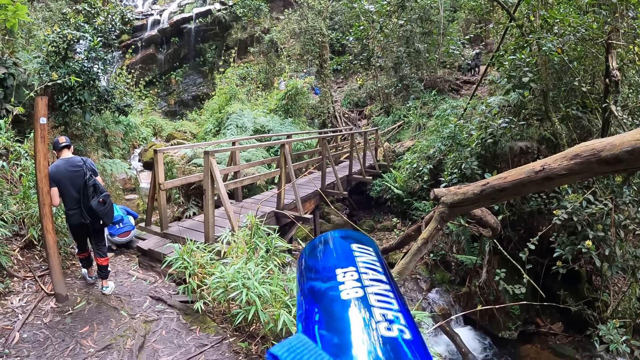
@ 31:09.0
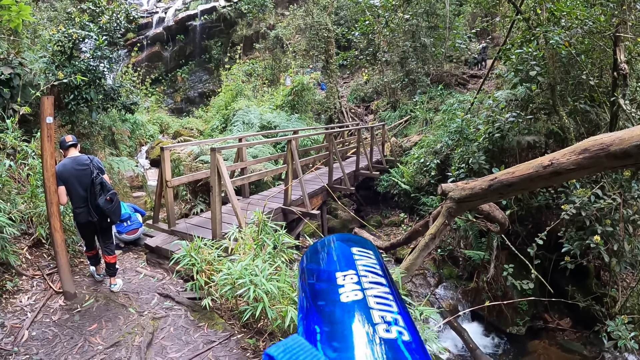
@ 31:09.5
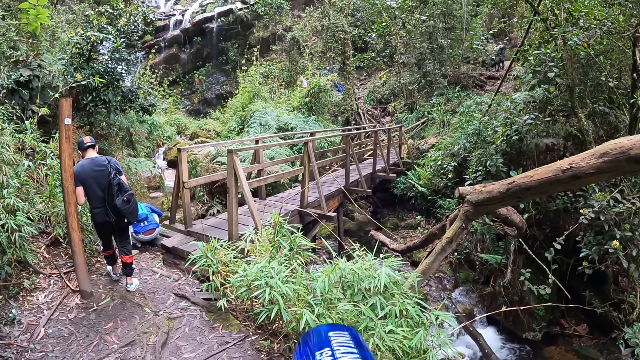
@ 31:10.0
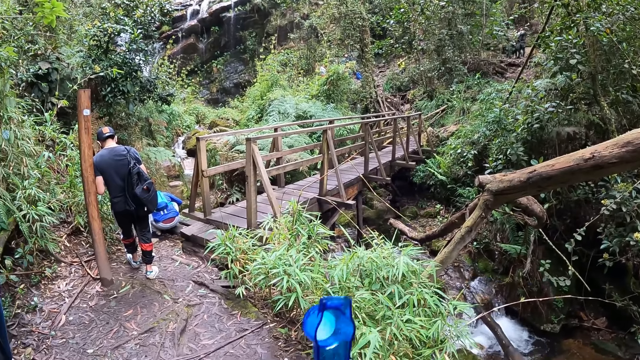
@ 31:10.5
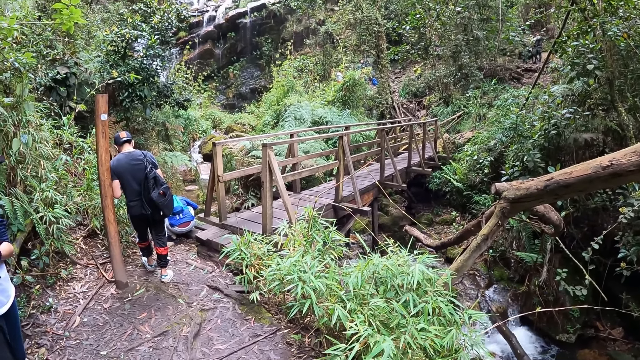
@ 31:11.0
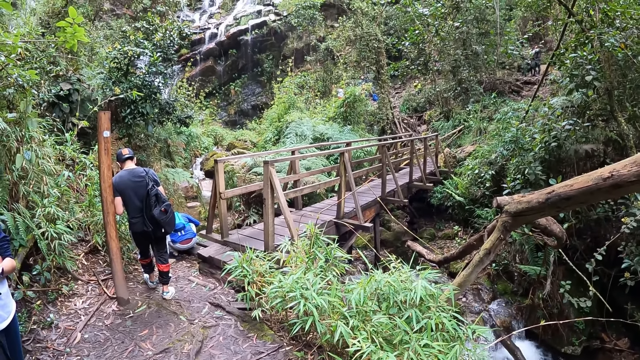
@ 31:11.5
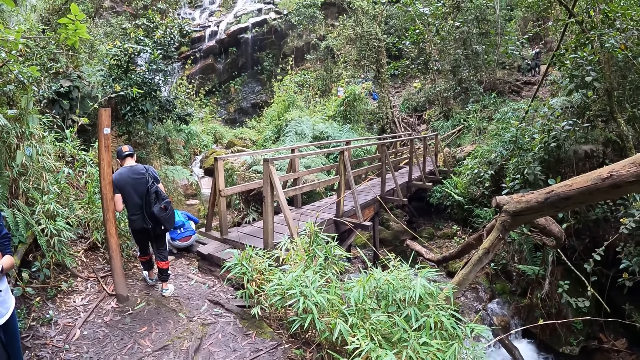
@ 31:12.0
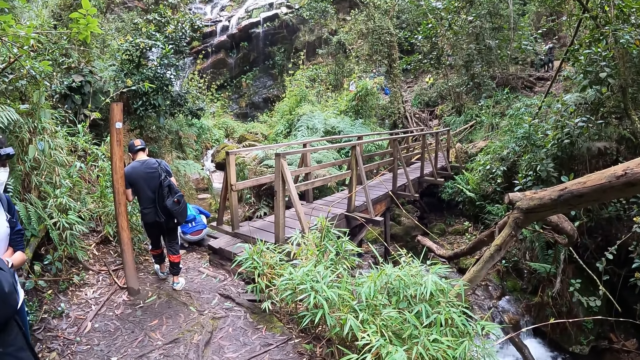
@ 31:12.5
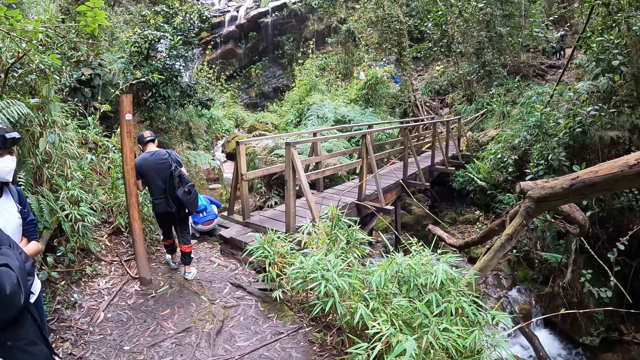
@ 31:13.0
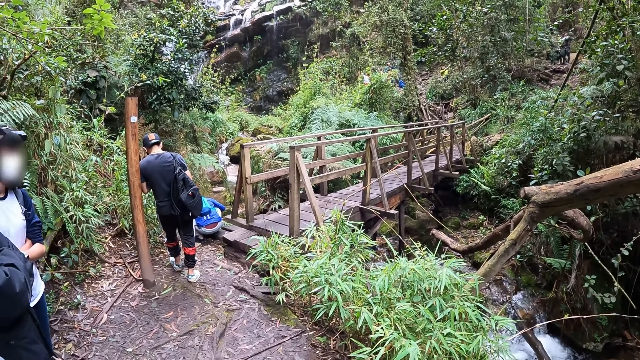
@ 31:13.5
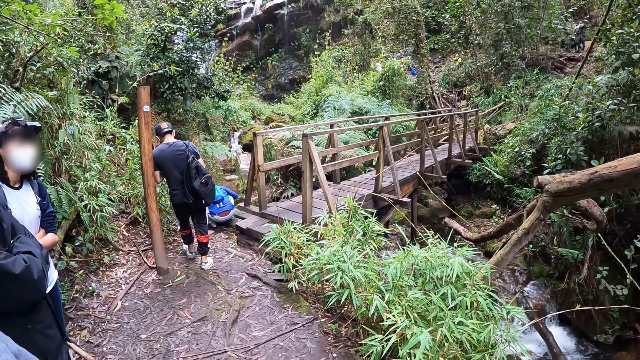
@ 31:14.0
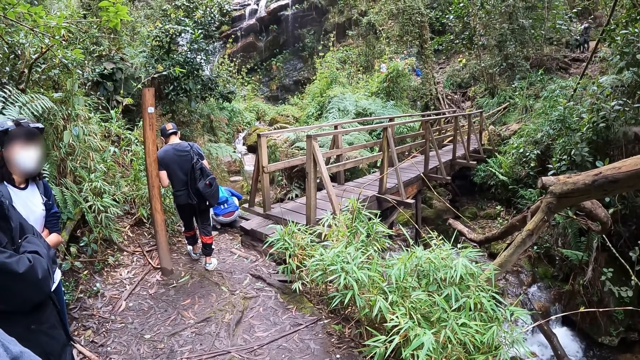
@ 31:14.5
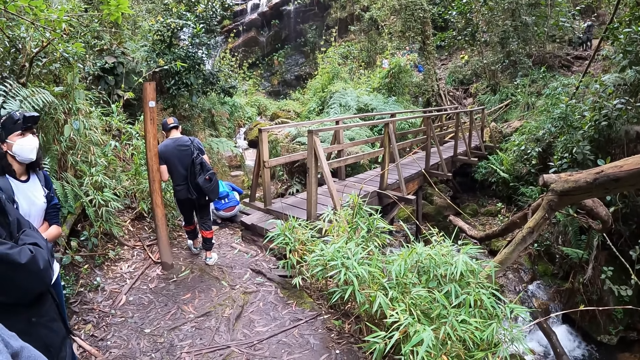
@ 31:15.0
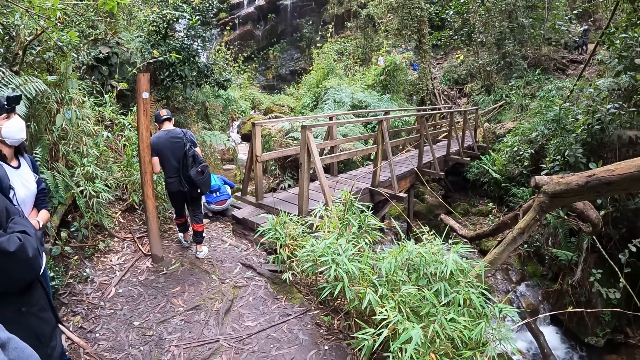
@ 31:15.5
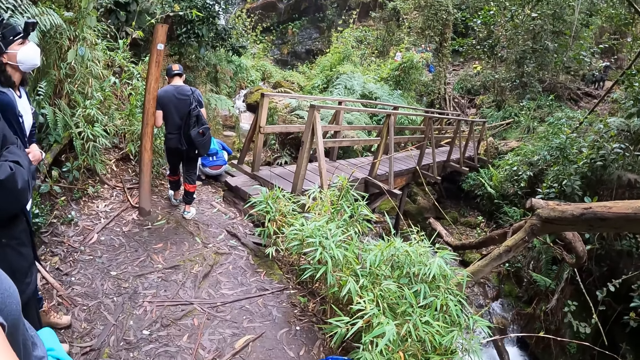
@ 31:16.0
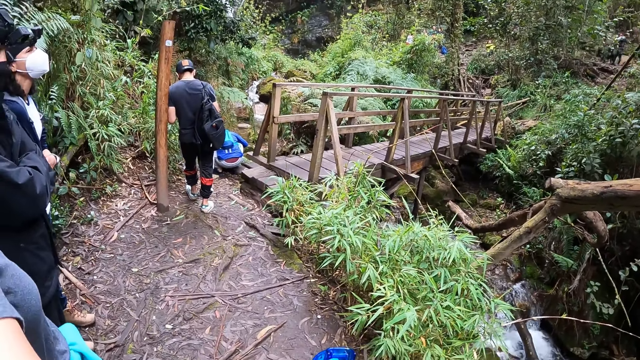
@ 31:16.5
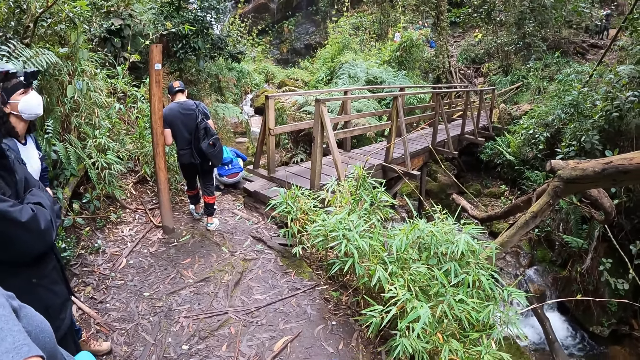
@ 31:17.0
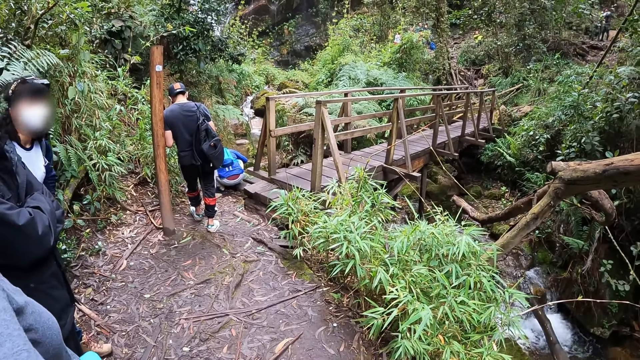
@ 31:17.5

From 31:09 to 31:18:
The camera wearer stares around the area.

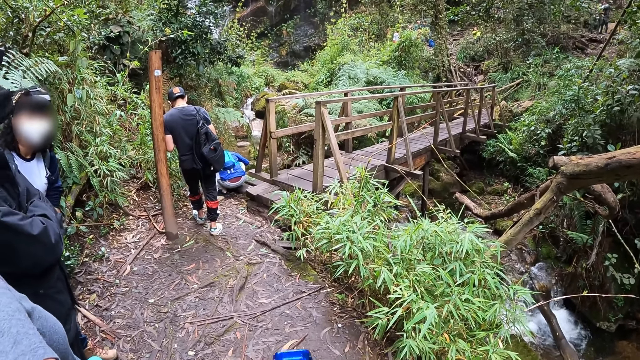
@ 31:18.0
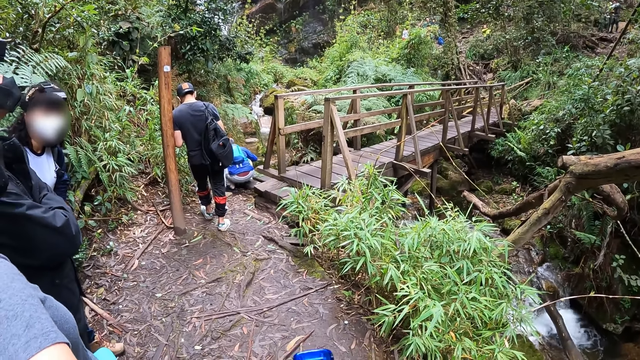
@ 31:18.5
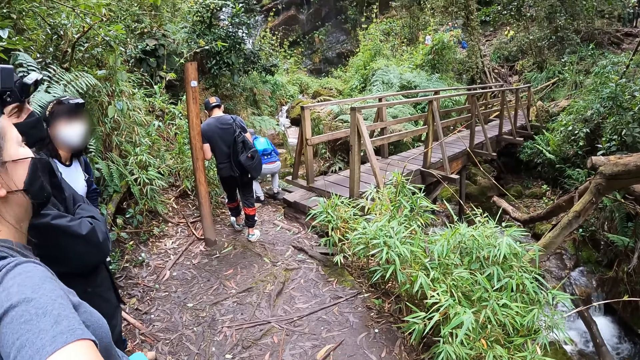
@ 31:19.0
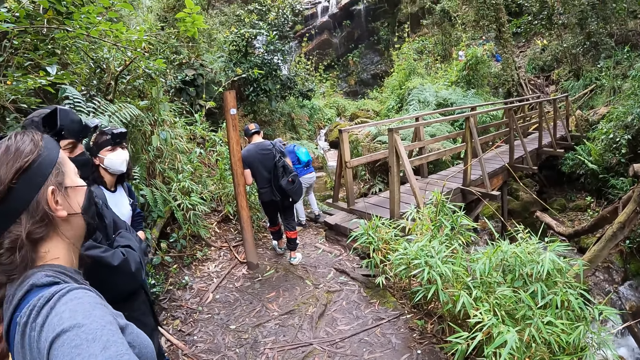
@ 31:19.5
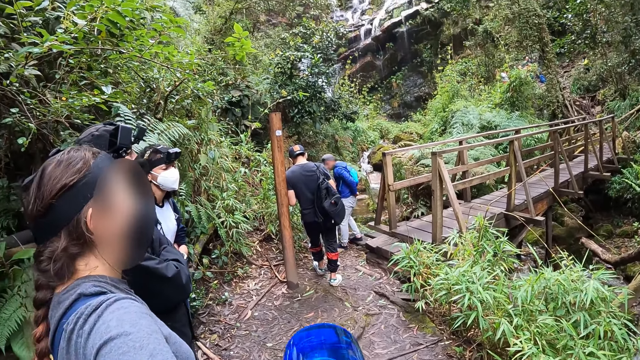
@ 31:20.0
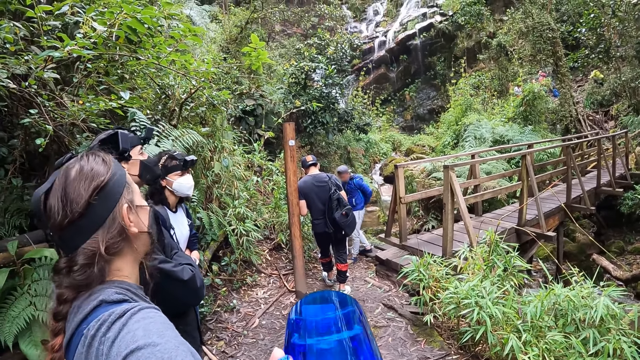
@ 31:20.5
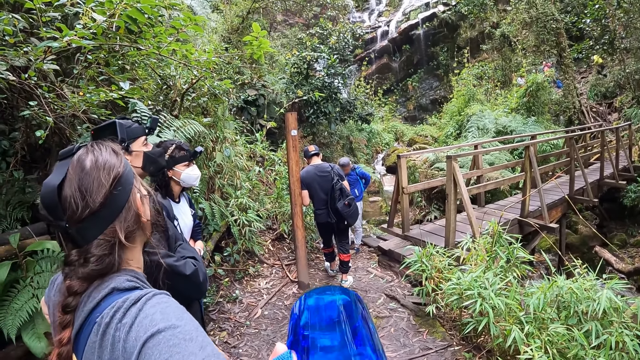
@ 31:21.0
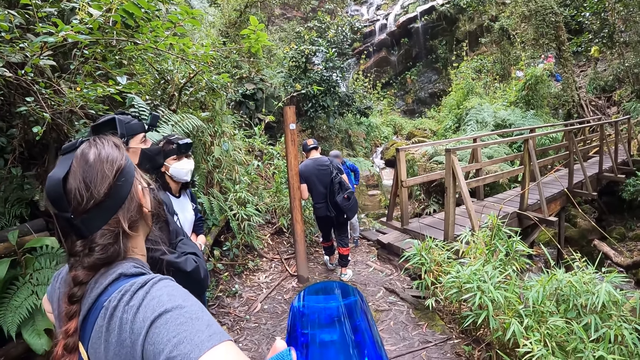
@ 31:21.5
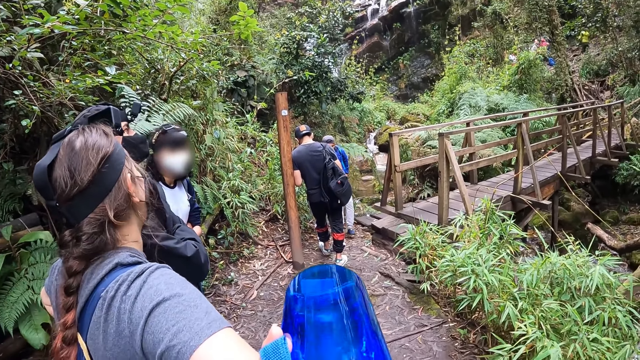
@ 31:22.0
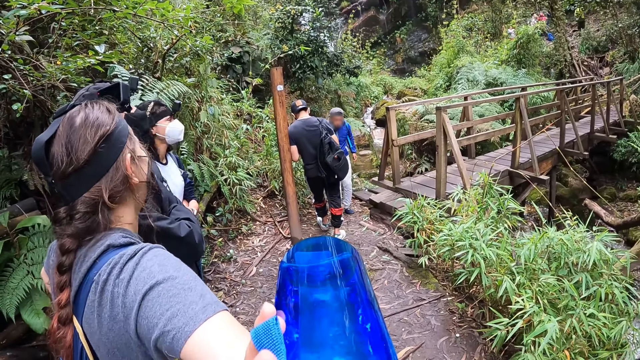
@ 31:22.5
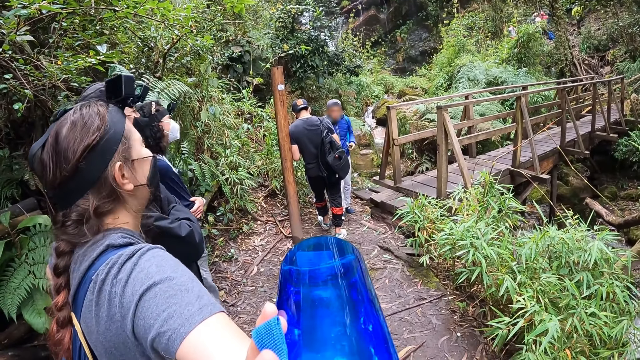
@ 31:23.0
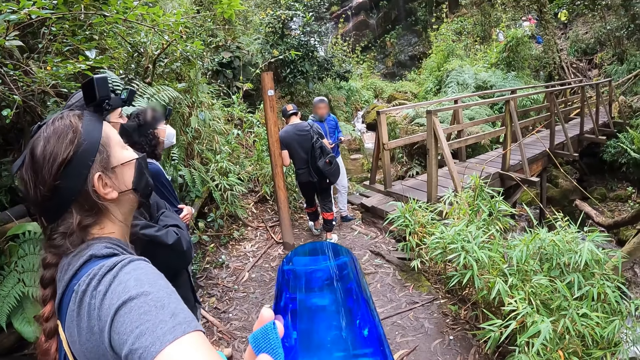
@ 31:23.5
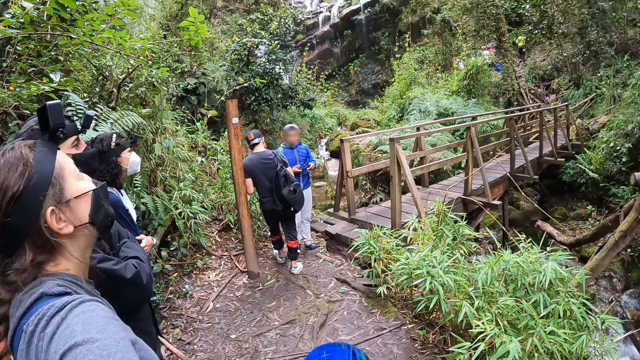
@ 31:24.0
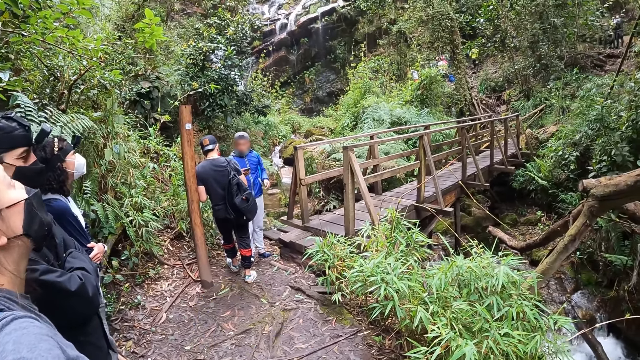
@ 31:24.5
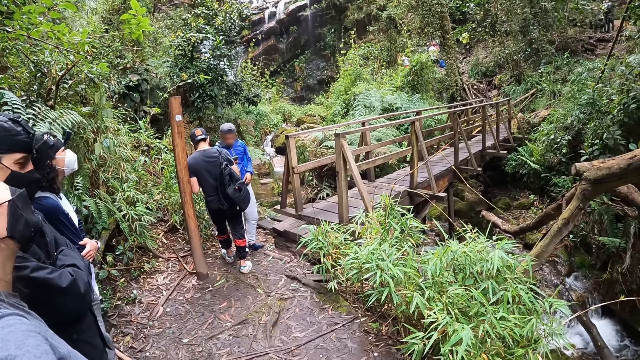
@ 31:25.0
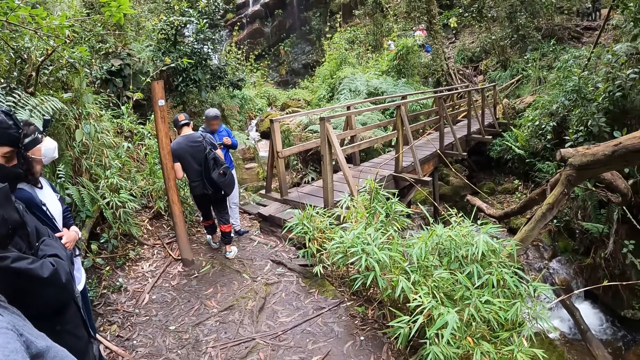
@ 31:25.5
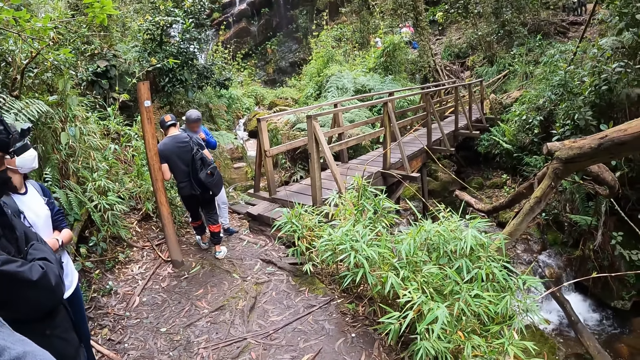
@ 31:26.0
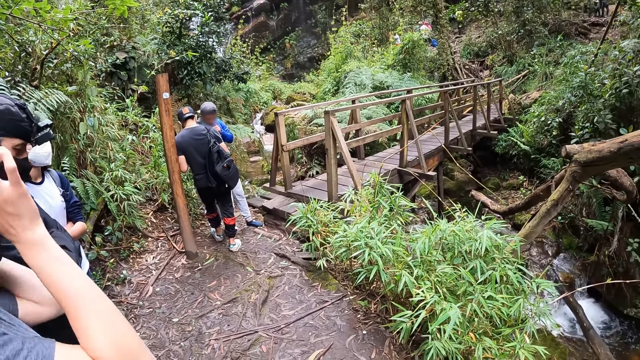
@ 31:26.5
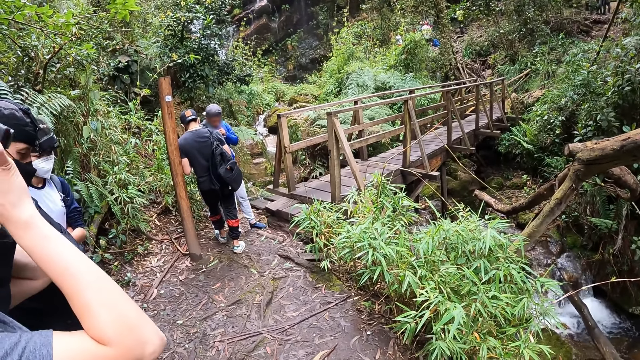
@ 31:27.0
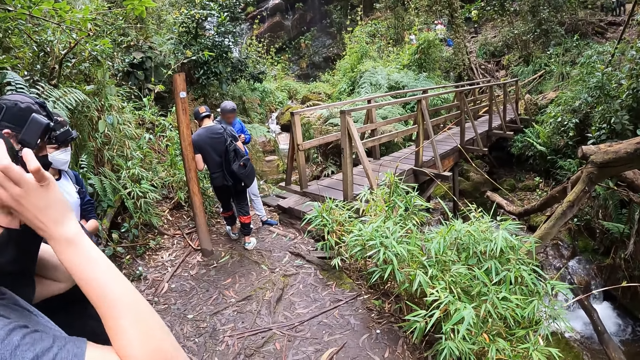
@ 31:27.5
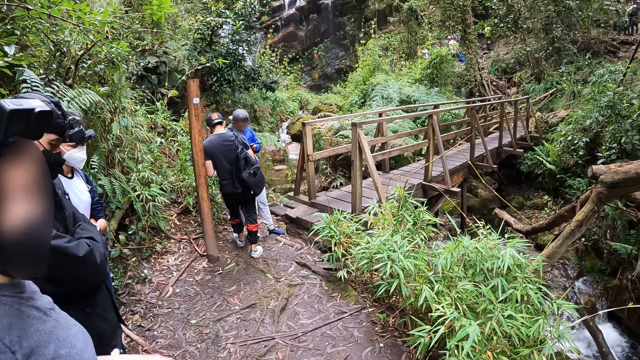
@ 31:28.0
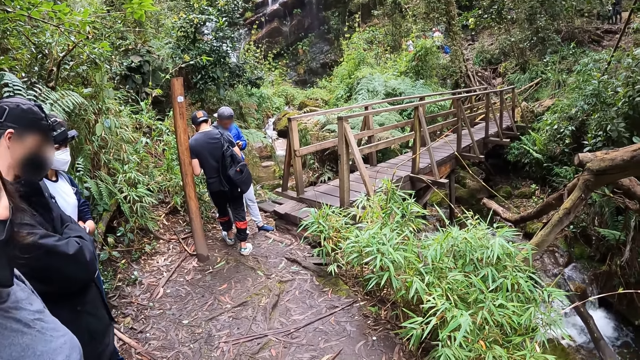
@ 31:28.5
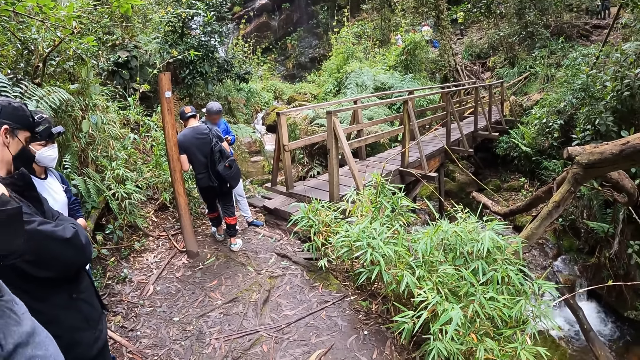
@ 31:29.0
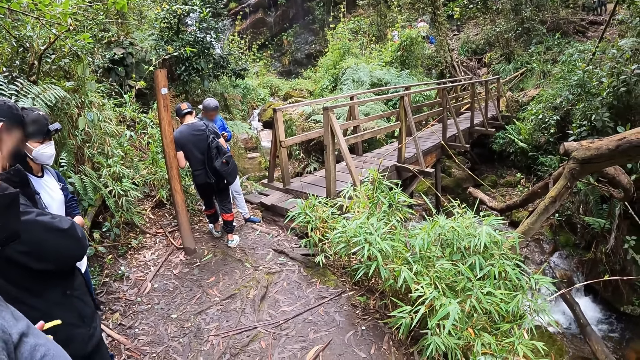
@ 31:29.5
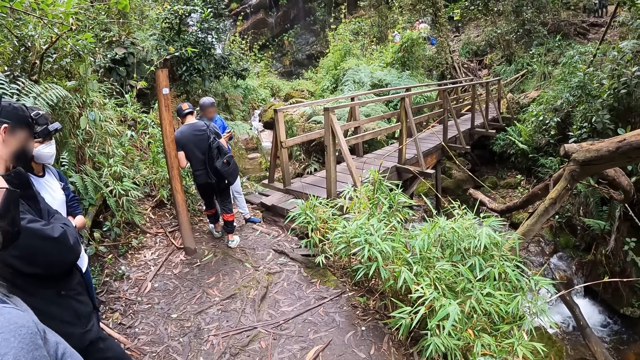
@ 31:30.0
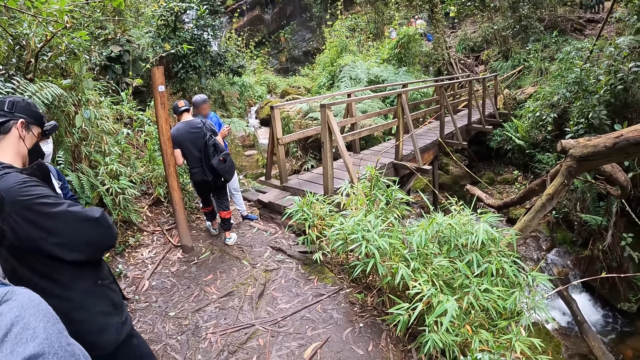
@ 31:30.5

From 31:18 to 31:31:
The camera wearer drinks water from the bottle in her left hand. She stares around the area. The woman raises her hands.
